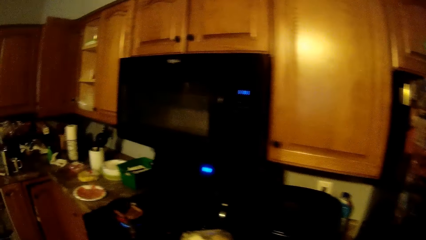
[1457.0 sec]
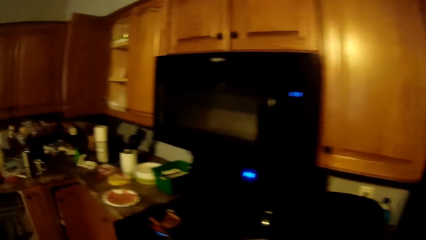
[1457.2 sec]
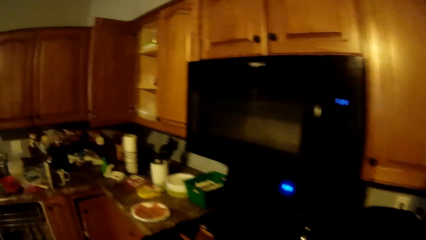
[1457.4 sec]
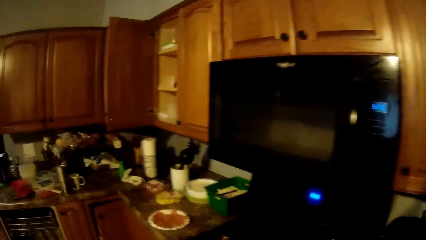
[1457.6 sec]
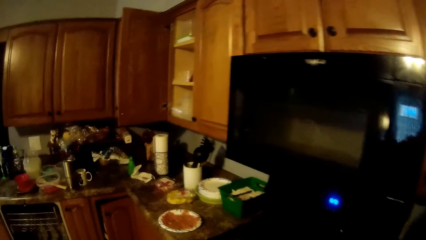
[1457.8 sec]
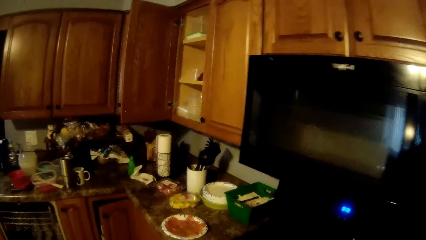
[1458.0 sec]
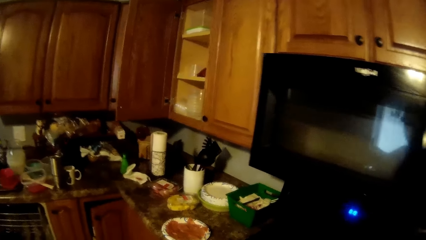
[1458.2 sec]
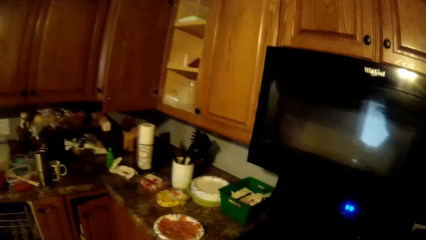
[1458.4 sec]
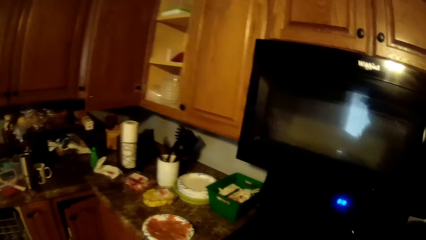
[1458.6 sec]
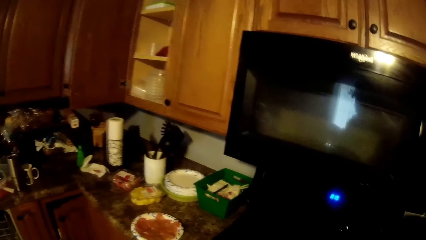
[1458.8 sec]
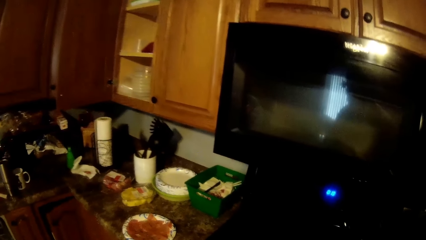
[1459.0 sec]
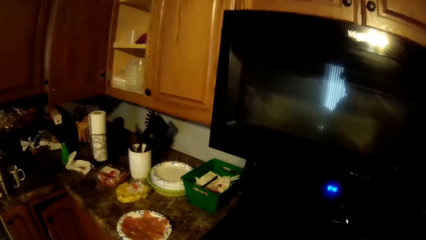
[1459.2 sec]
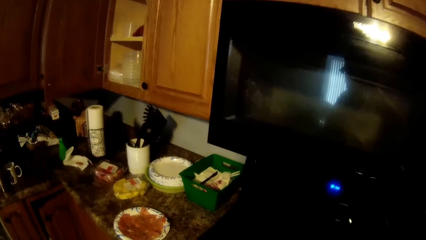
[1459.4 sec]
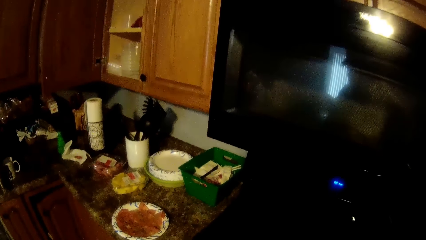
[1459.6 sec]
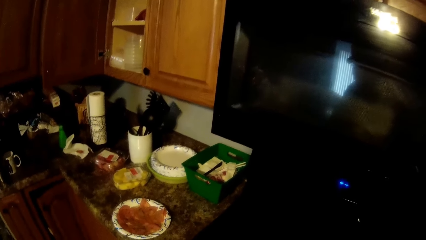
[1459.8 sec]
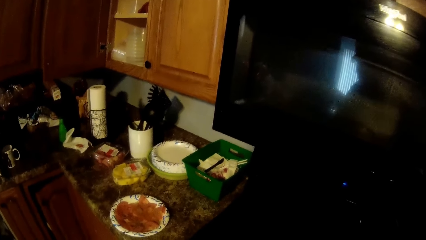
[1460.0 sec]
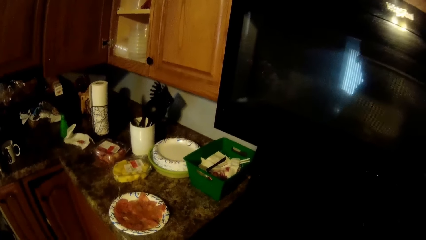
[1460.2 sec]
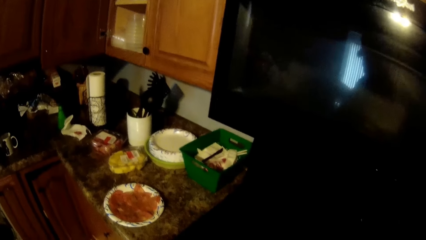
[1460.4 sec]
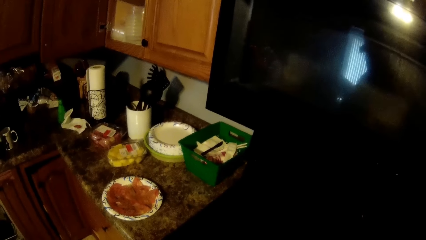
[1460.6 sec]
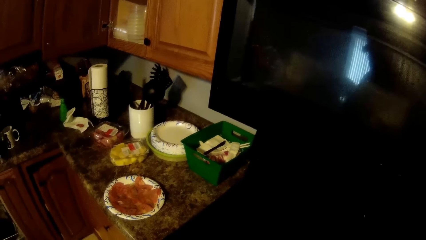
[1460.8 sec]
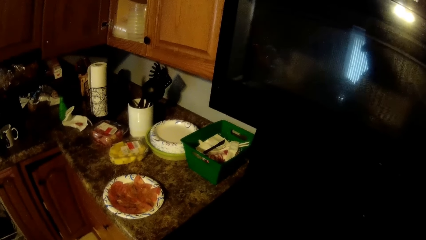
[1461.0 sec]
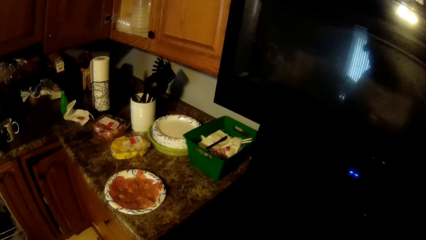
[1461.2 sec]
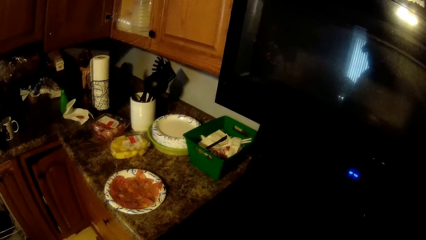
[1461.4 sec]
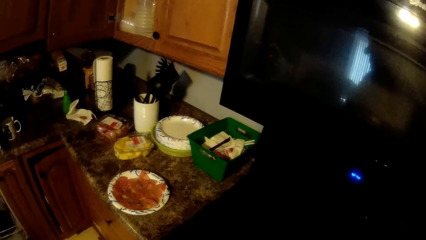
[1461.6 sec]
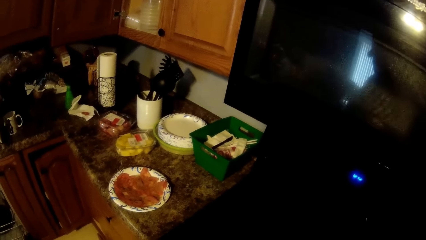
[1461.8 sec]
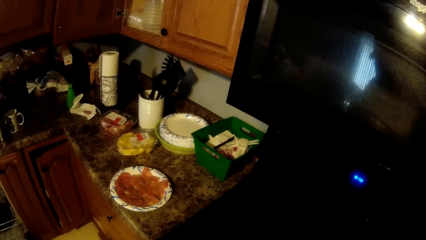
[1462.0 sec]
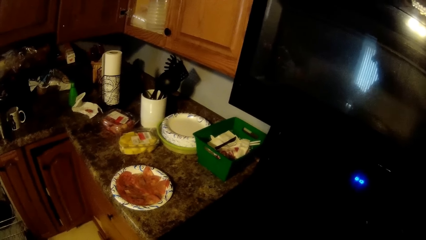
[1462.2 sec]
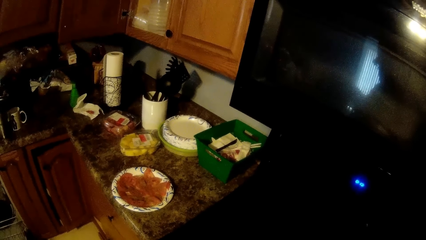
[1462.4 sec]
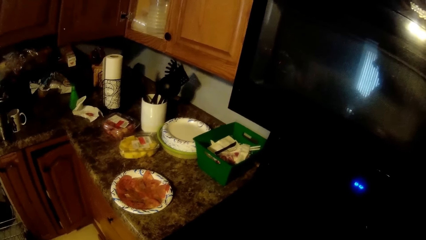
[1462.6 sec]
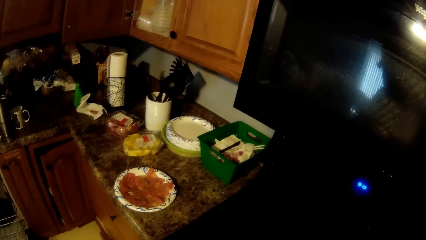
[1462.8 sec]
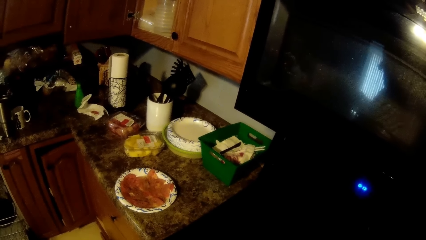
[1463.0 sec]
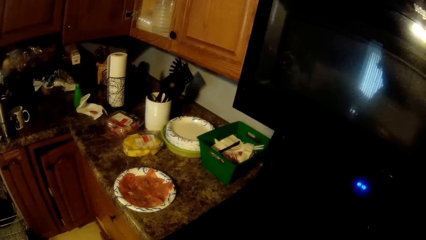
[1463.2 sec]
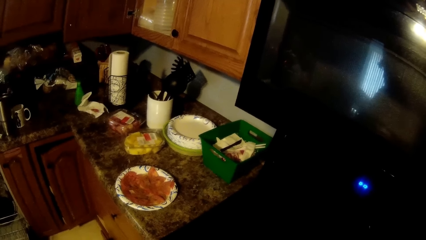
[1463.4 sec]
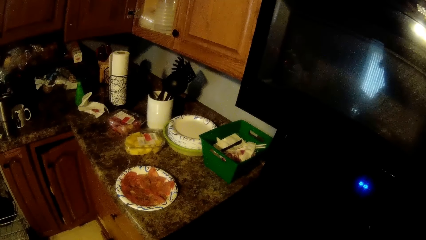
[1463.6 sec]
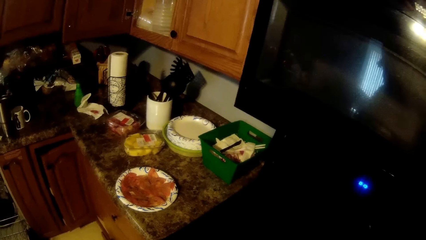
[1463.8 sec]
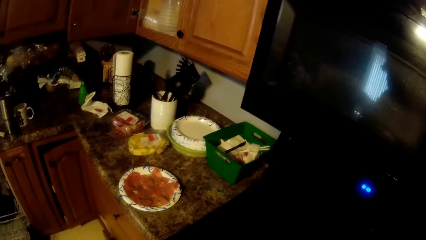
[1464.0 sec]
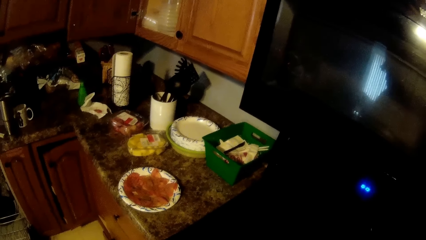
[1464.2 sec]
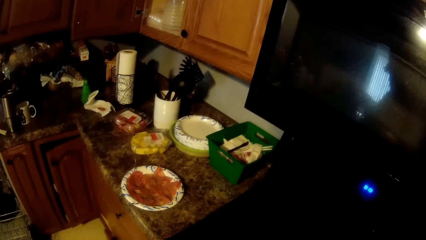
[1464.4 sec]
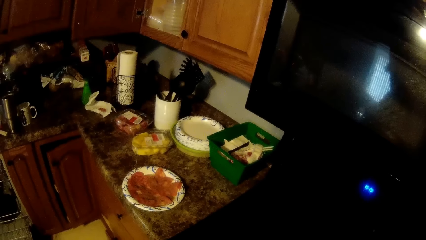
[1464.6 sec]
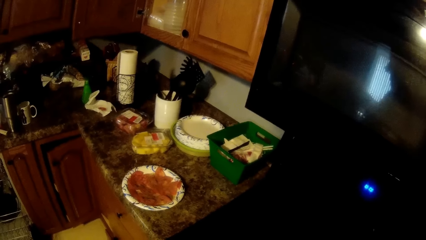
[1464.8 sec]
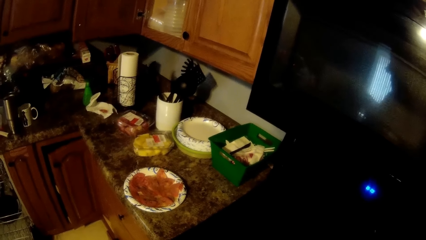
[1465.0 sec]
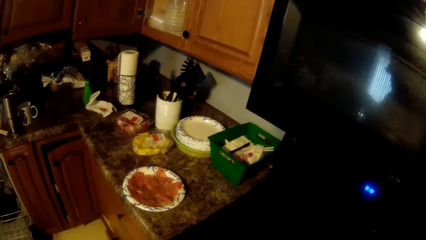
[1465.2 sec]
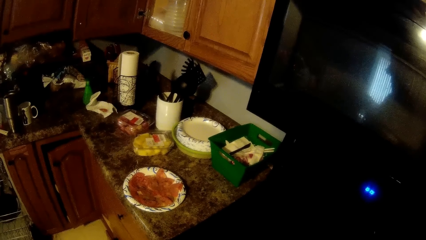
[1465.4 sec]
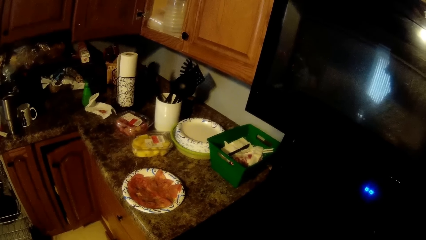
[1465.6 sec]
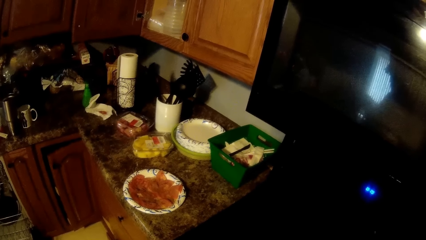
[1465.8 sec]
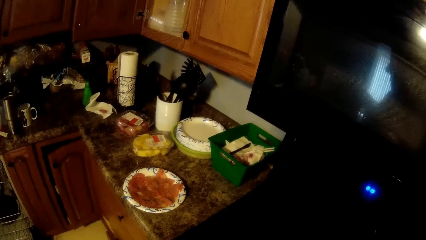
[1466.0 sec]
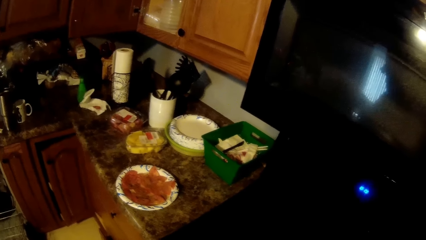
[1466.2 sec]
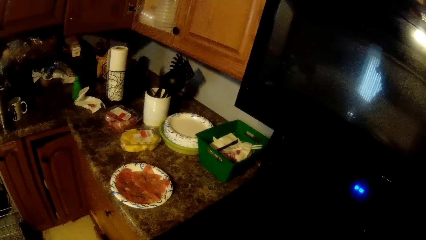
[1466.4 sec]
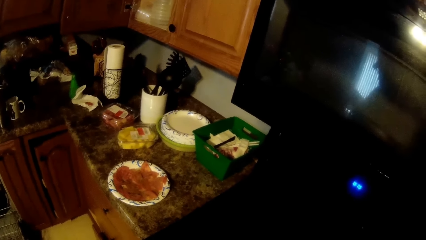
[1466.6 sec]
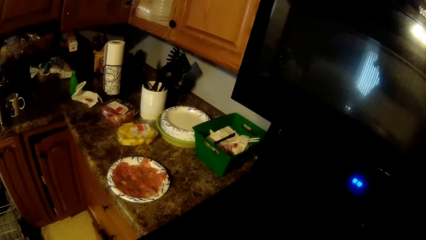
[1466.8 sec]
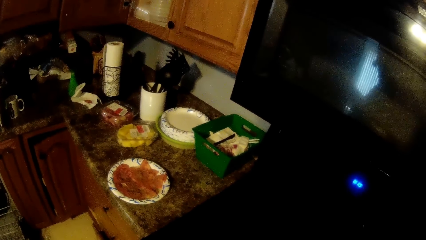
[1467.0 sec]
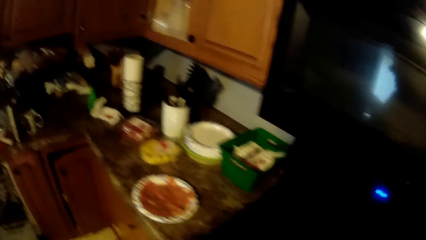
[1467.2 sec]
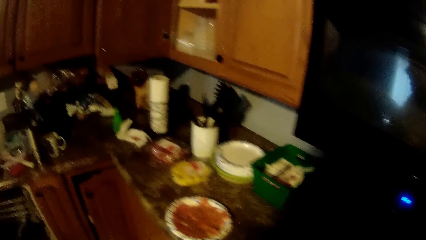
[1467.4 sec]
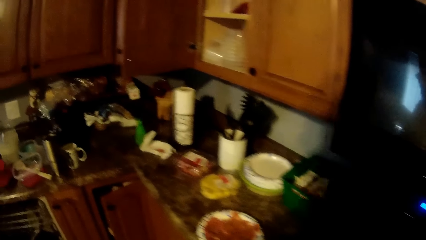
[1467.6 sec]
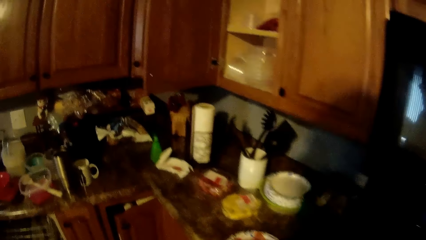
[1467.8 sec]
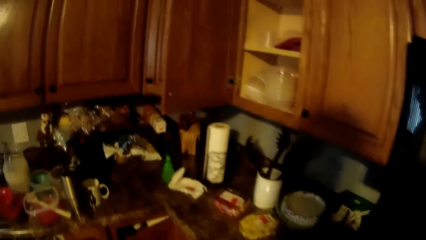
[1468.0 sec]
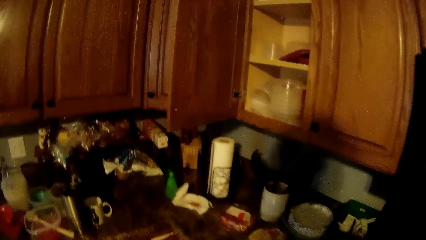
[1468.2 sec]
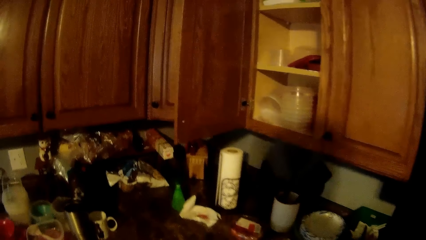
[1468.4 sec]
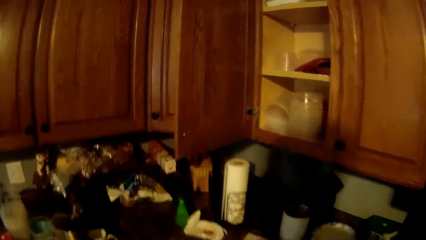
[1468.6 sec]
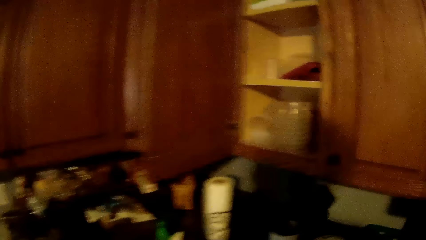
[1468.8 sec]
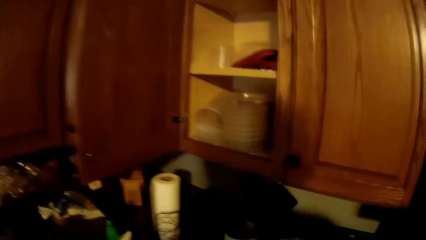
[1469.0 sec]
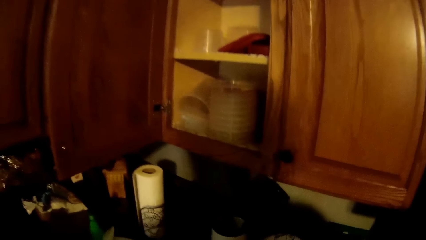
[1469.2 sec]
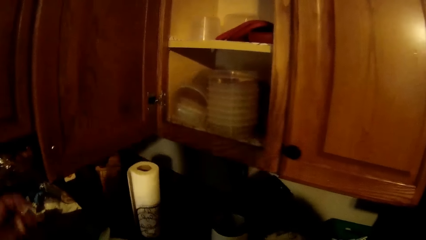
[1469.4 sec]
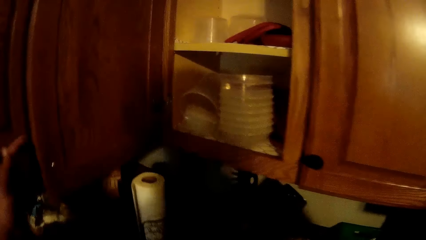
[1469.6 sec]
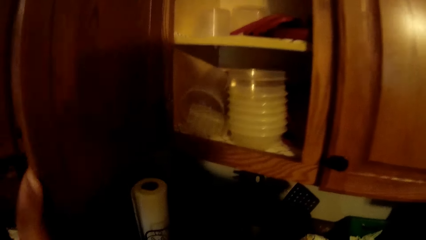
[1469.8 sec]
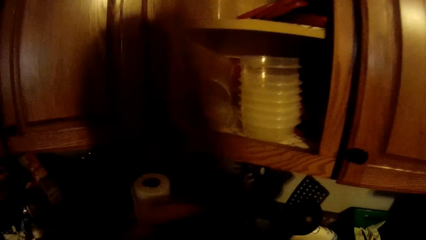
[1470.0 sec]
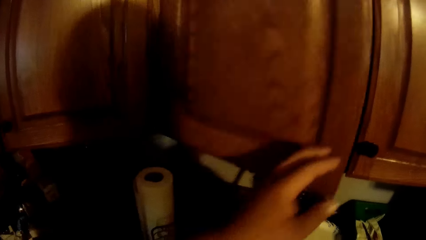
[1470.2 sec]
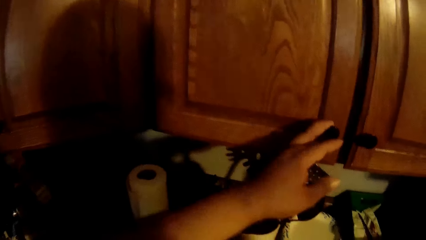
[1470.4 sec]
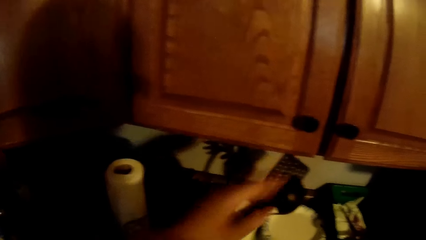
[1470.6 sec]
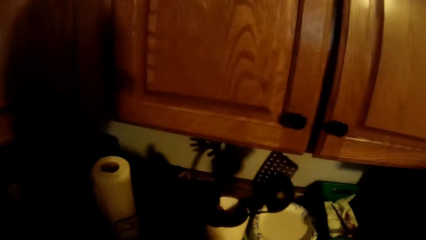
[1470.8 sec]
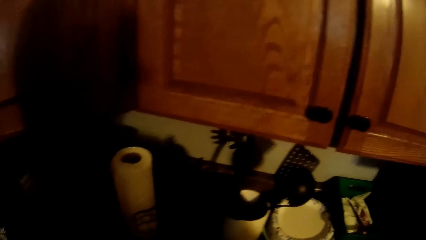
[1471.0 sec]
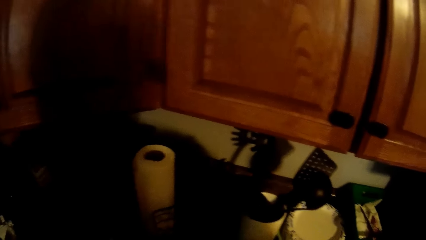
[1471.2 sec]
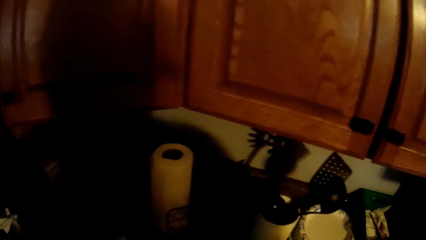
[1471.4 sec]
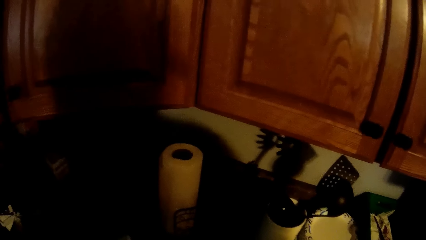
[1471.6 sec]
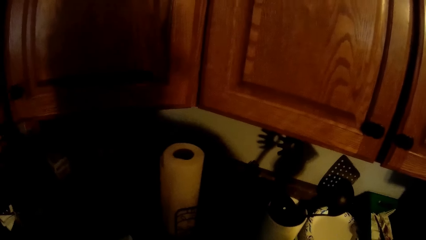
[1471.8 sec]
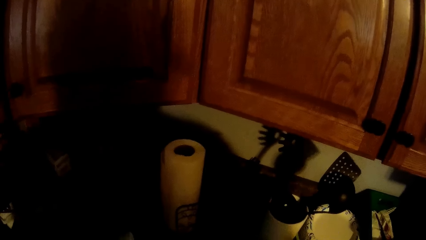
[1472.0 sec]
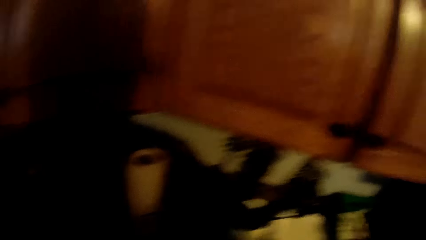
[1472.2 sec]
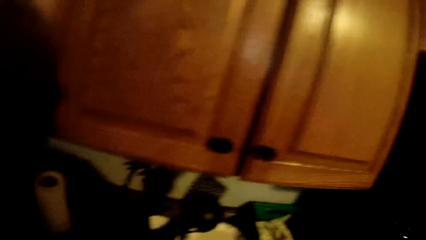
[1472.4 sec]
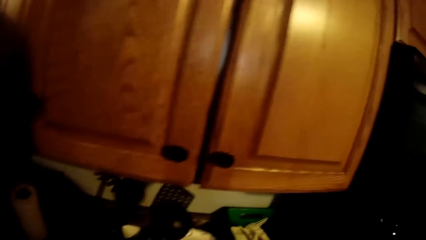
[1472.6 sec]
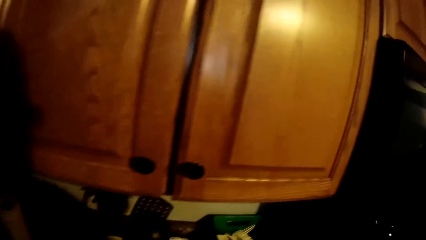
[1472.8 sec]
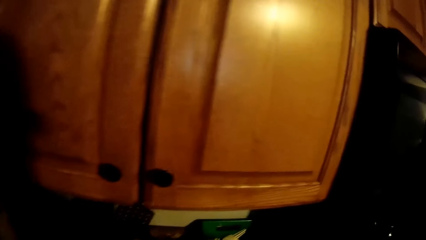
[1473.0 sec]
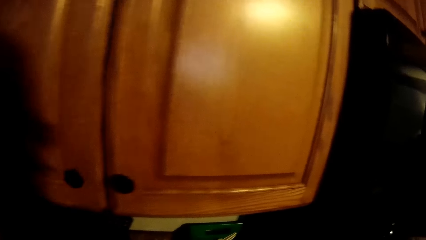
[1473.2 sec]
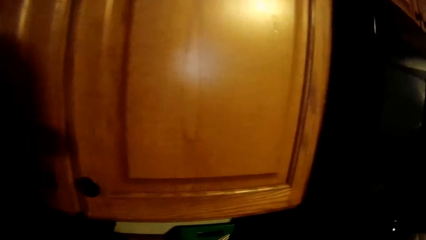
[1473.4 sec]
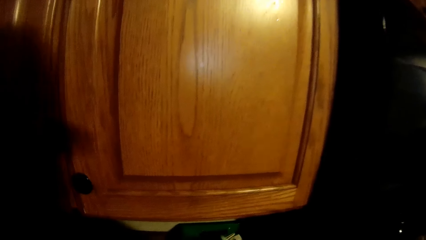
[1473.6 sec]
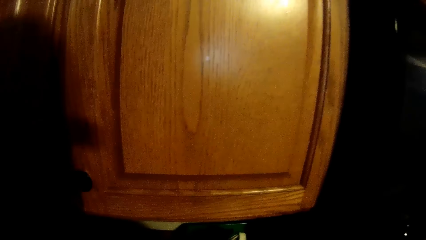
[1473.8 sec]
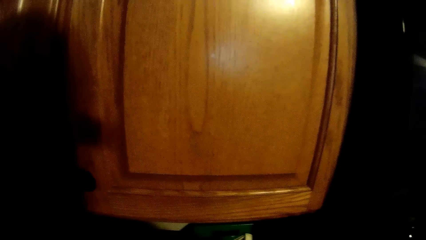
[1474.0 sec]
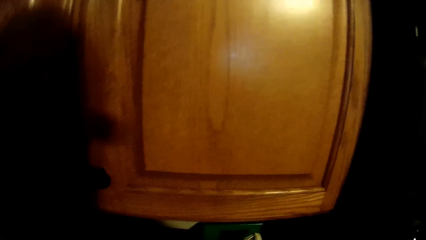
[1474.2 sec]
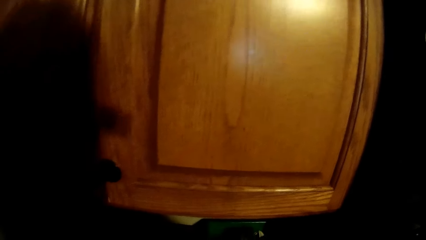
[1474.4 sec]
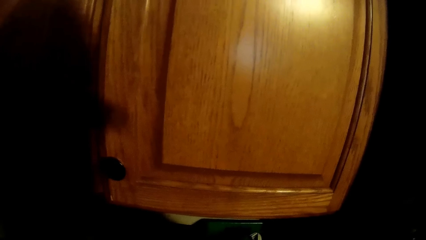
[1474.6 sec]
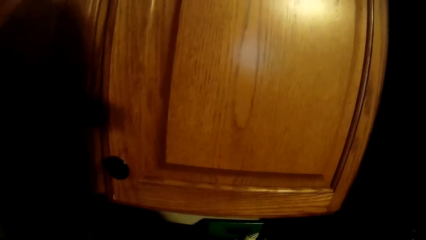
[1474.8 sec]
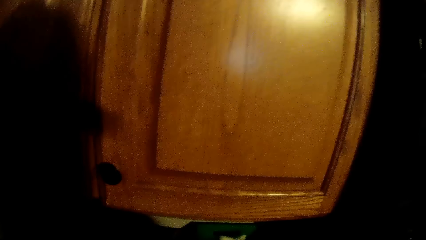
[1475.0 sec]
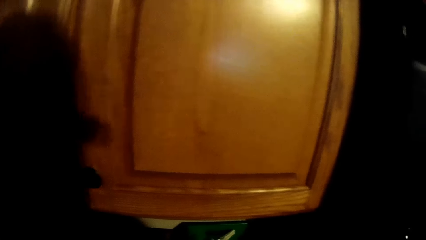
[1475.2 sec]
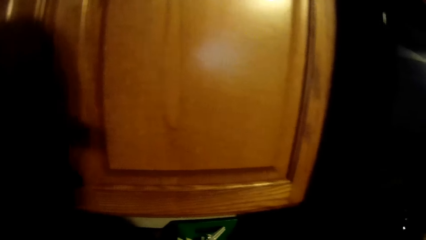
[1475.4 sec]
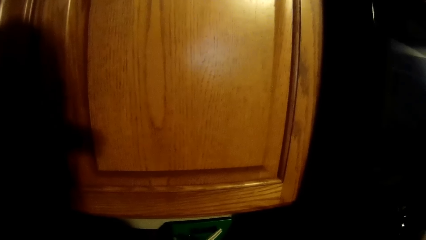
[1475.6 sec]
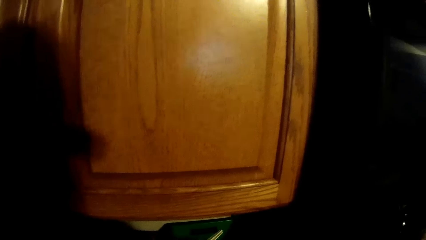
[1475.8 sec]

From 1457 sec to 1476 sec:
The camera wearer looks around. She closes the cabinet door with her left hand. She cleans her hand with a napkin on a green rack.
